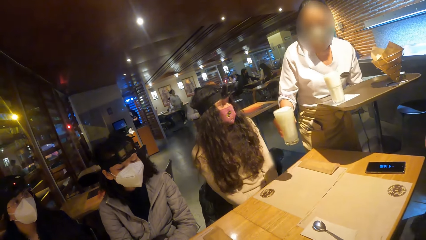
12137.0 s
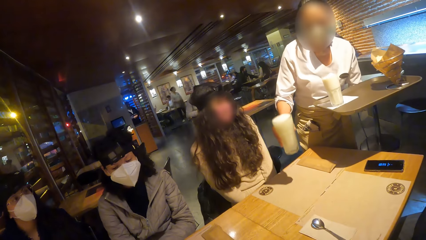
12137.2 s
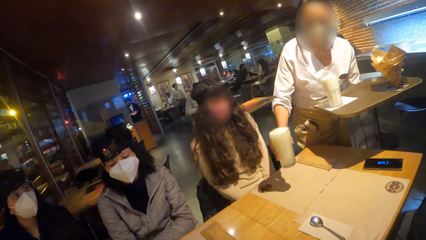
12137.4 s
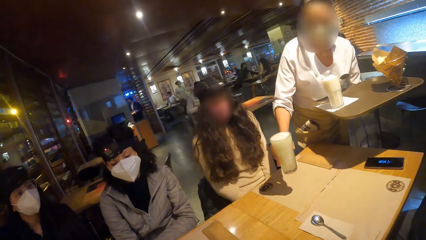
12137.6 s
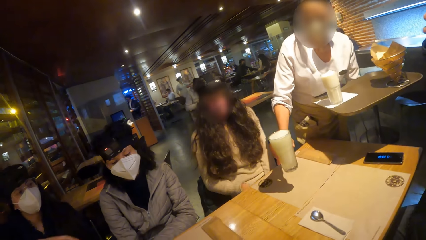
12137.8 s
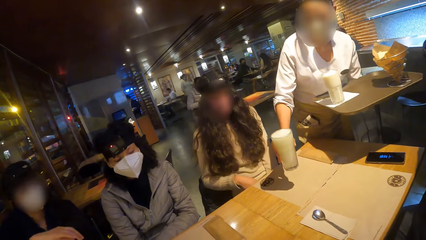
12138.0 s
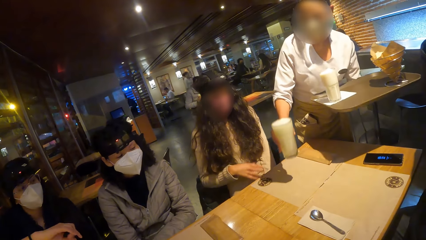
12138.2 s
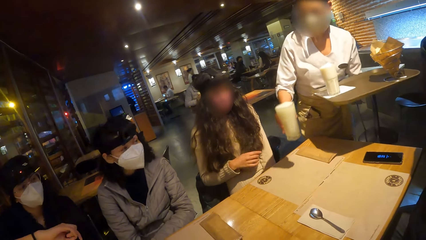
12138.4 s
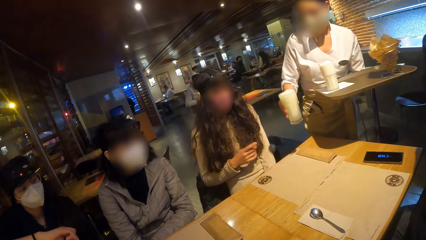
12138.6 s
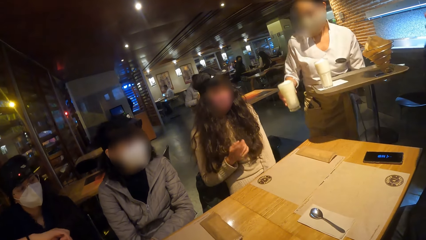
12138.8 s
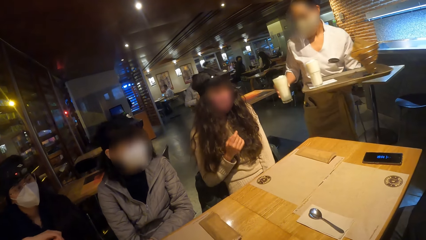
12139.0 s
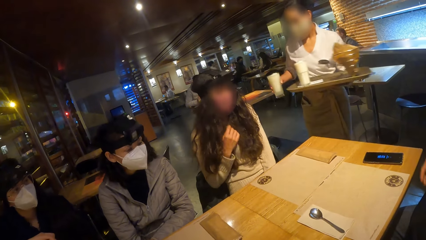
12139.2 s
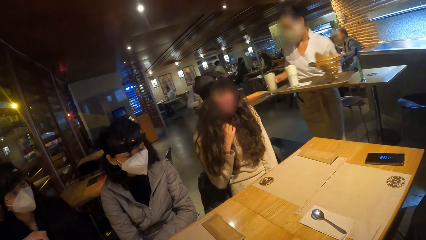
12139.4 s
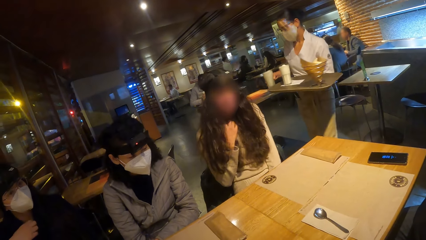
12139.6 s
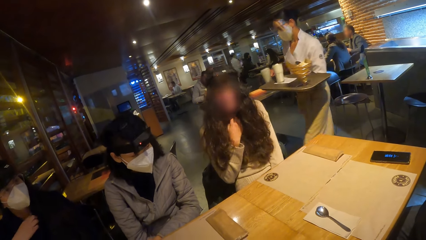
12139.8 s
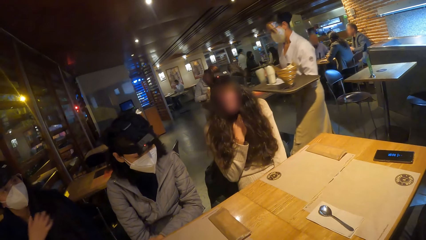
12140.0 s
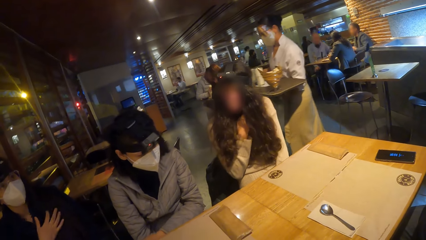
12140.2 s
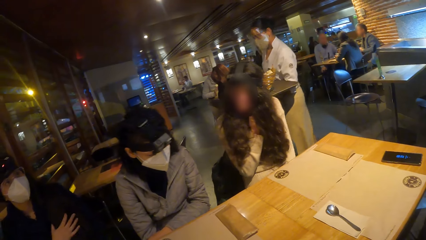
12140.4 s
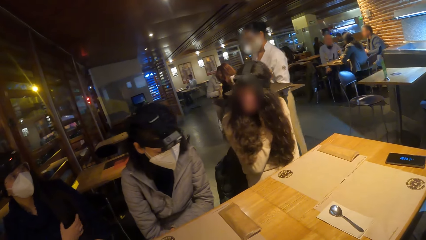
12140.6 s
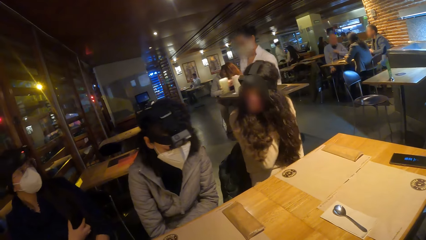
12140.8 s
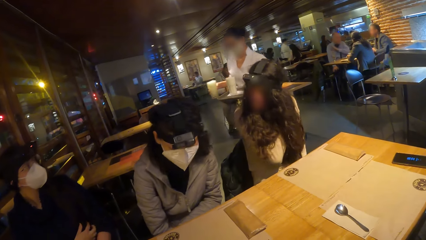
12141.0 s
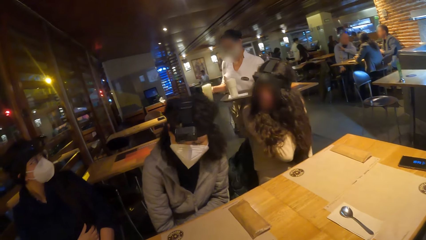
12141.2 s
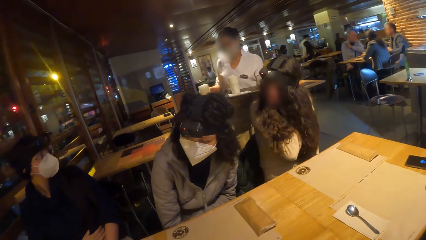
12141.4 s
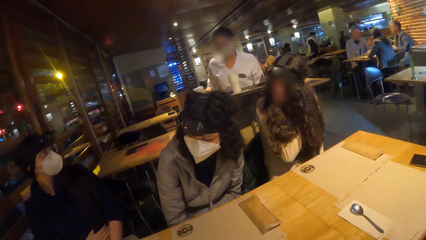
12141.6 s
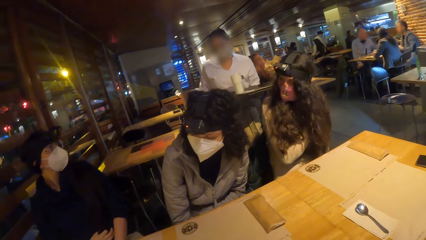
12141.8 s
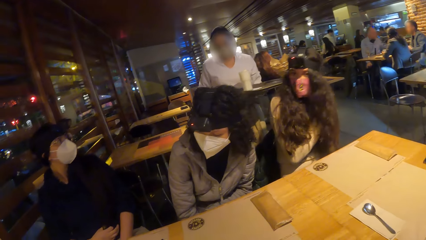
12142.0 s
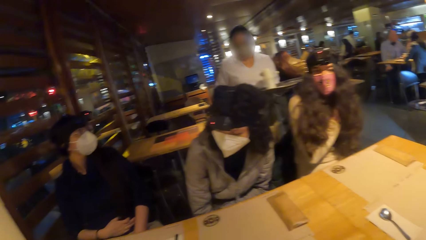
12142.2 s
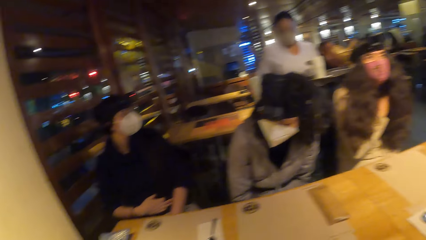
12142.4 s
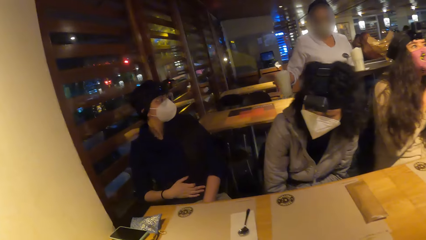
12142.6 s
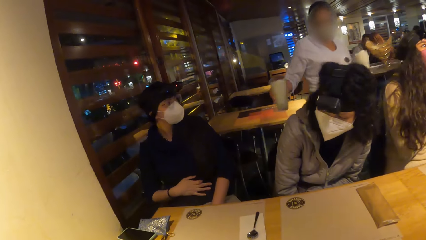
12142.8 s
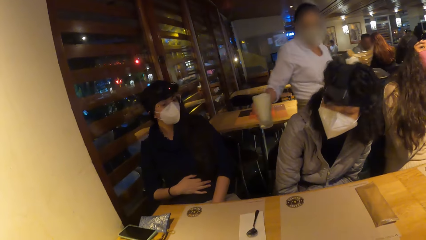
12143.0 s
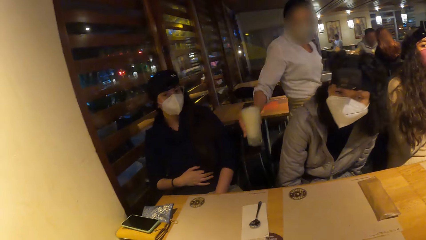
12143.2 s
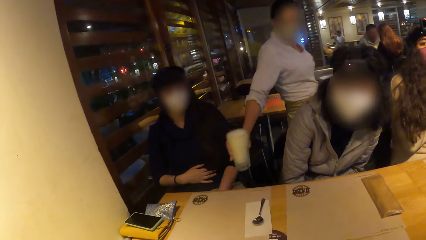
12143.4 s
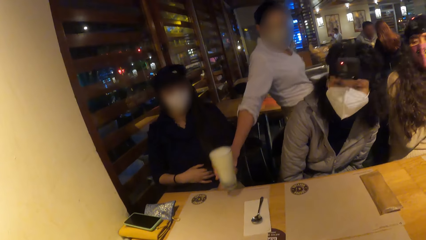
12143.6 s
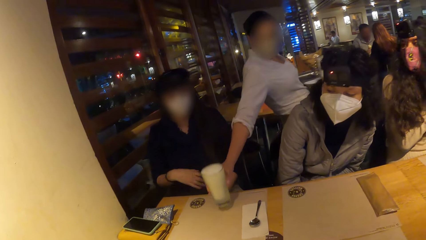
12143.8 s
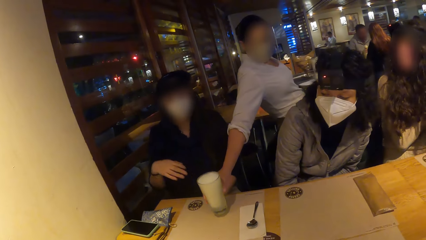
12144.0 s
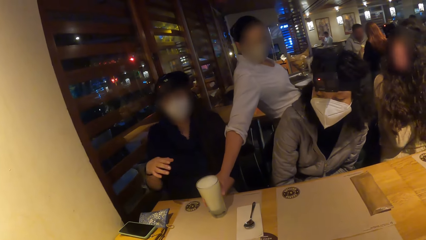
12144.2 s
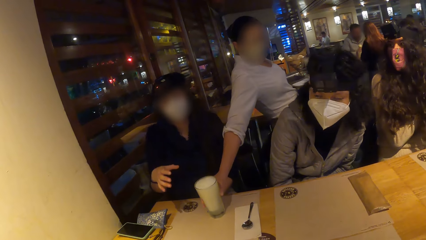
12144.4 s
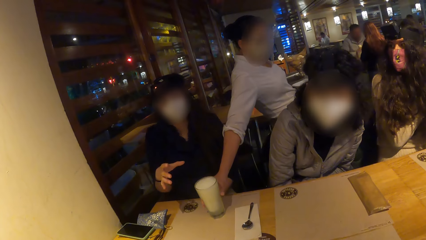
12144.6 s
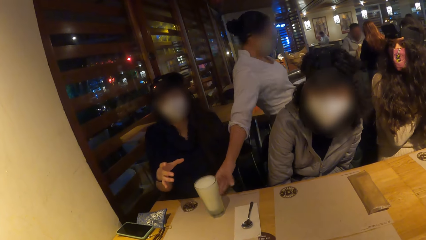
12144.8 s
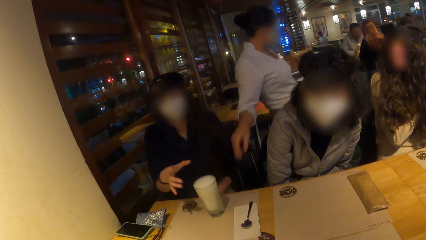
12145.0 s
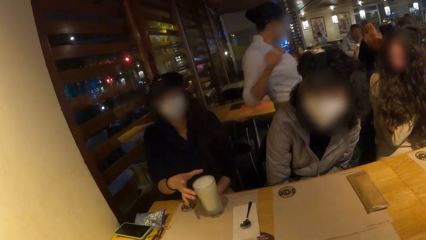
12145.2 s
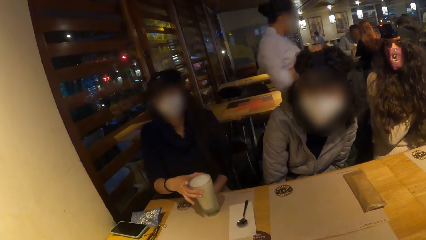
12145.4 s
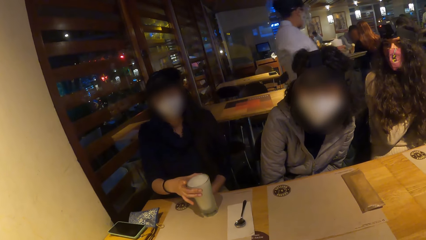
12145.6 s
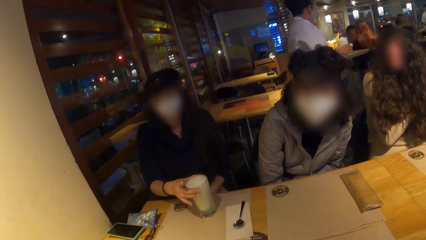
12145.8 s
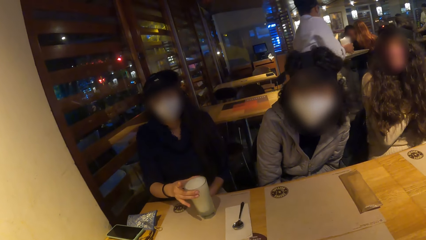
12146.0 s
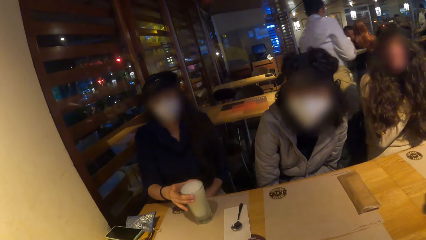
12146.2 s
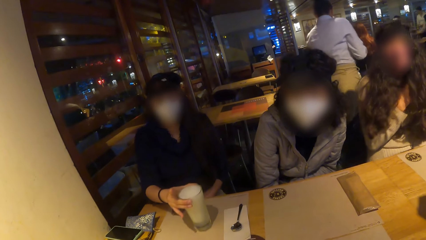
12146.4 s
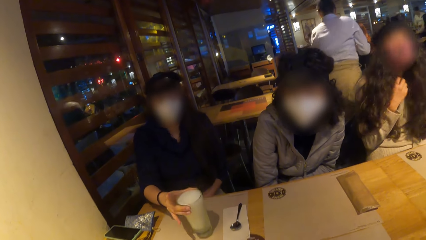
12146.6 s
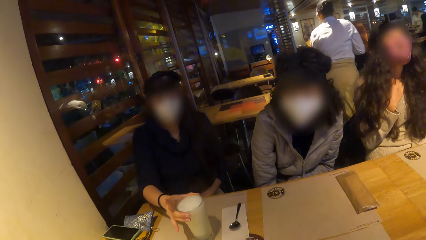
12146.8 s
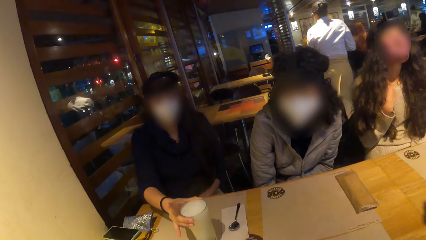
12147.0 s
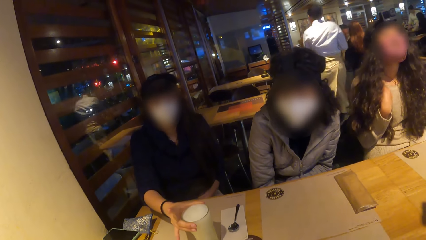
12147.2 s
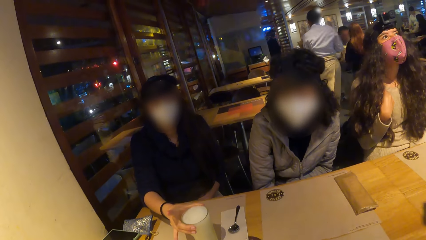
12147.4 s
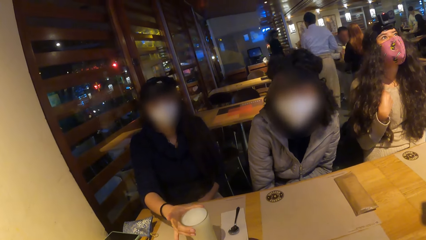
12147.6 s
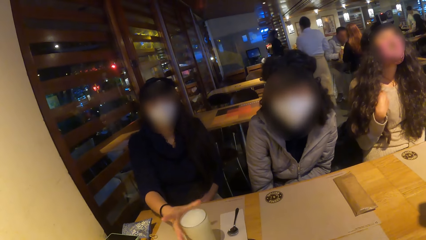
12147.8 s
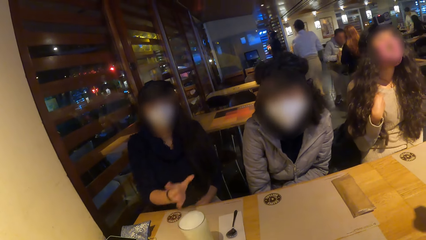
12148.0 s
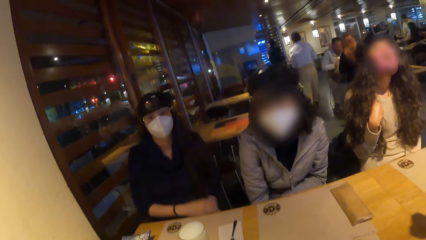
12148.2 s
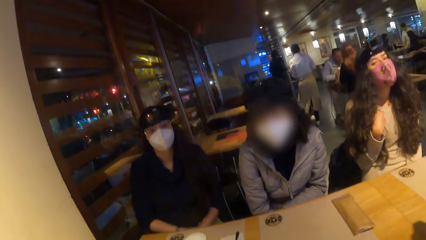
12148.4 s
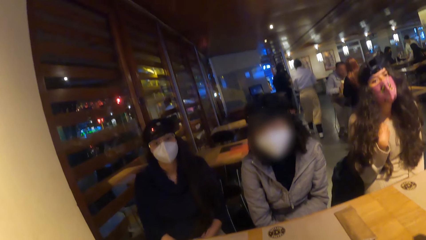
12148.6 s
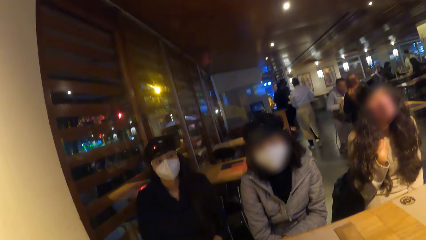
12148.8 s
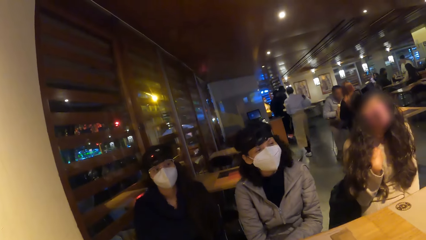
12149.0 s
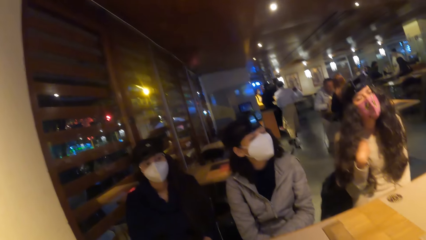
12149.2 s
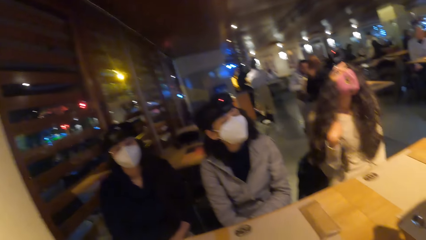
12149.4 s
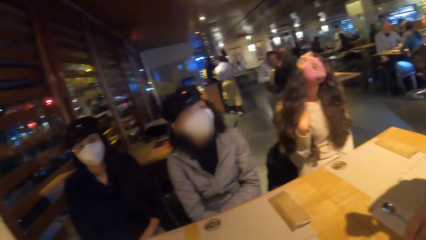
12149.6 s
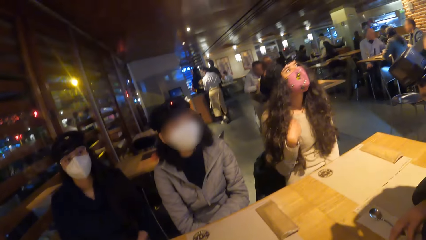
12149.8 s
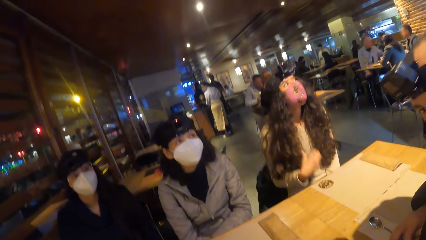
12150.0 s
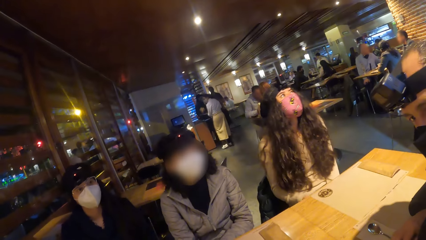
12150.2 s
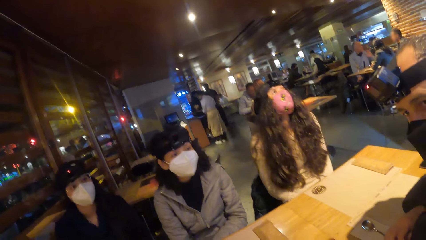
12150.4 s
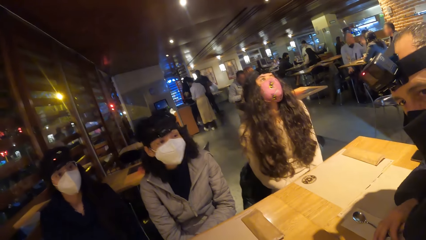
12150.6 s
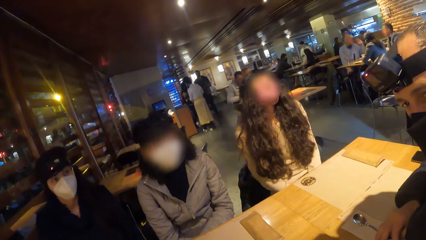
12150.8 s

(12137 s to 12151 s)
The camera wearer looks around. The waiter drops the cup of beer on the table with her right hand. The woman shifts the cup of beer on the table with her right hand. The waiter holds the cup of beer on the tray with her right hand.
